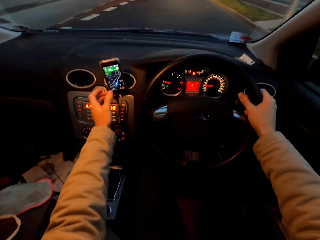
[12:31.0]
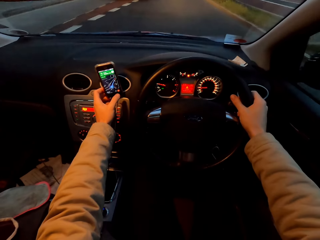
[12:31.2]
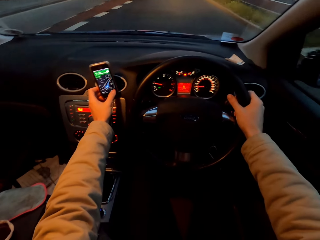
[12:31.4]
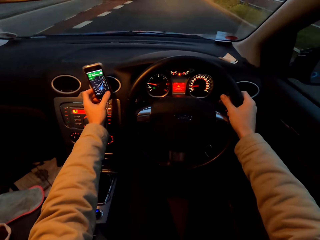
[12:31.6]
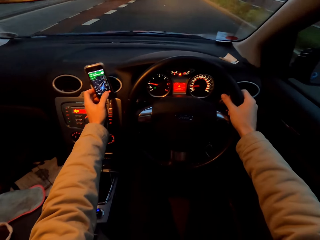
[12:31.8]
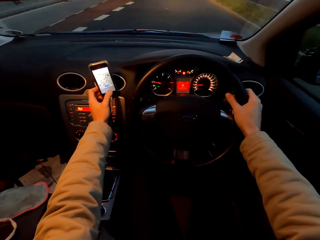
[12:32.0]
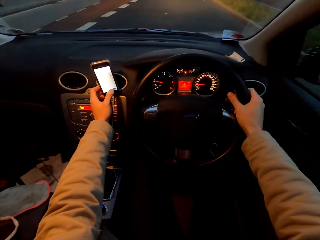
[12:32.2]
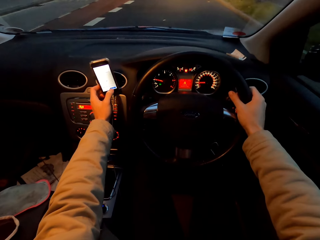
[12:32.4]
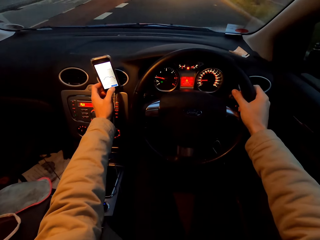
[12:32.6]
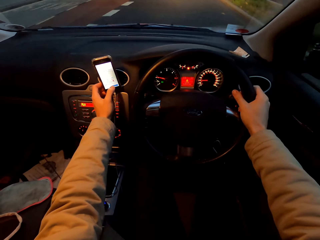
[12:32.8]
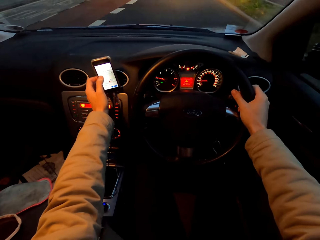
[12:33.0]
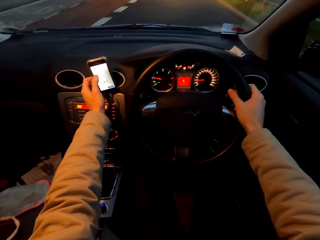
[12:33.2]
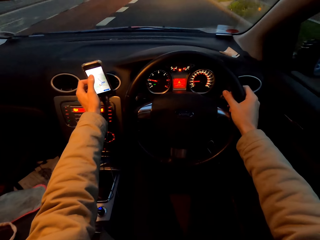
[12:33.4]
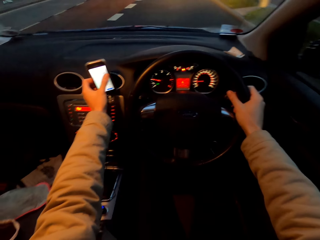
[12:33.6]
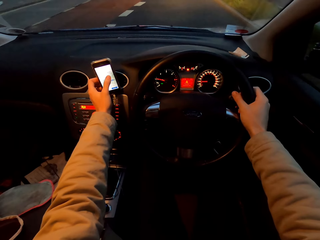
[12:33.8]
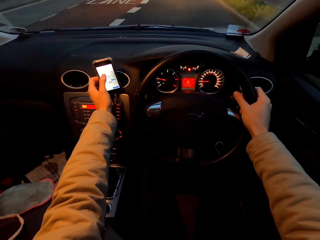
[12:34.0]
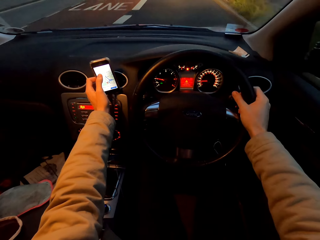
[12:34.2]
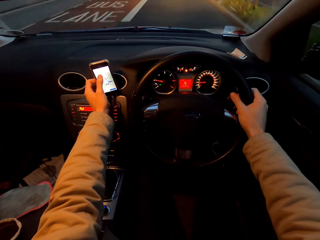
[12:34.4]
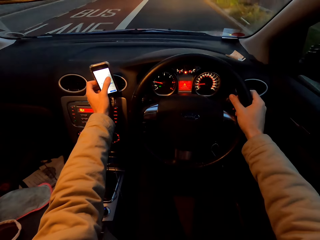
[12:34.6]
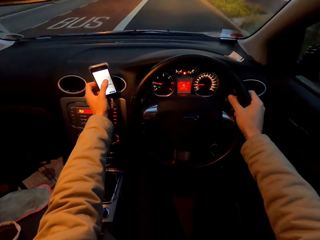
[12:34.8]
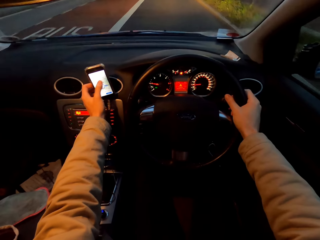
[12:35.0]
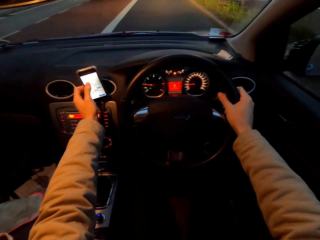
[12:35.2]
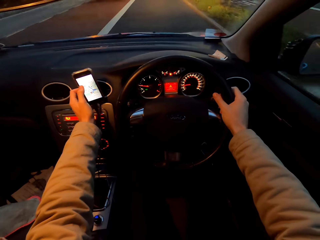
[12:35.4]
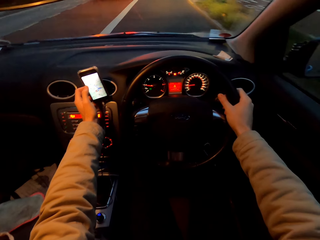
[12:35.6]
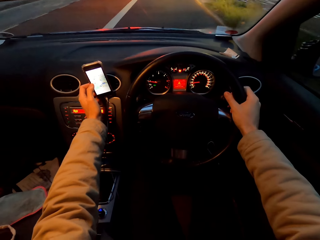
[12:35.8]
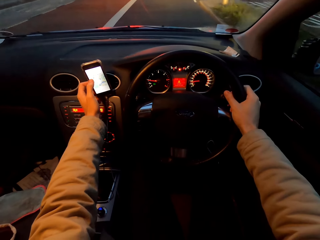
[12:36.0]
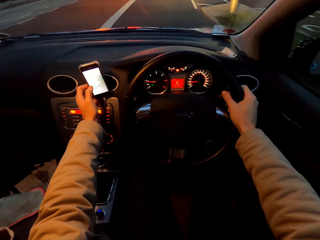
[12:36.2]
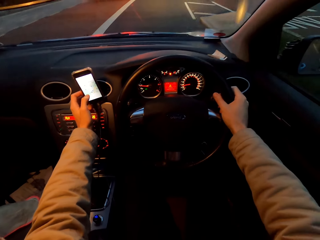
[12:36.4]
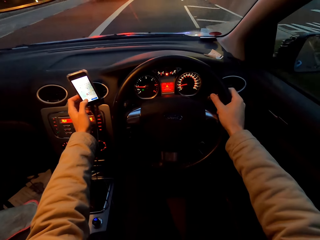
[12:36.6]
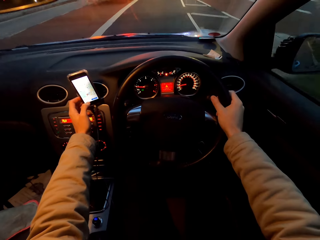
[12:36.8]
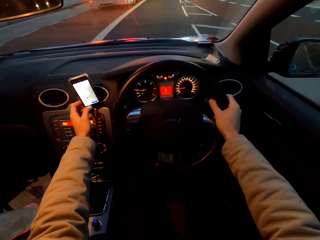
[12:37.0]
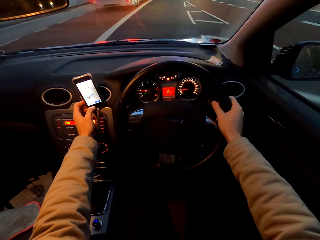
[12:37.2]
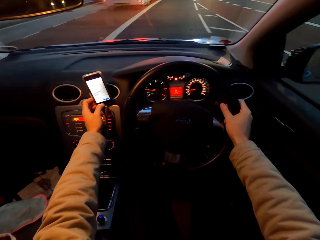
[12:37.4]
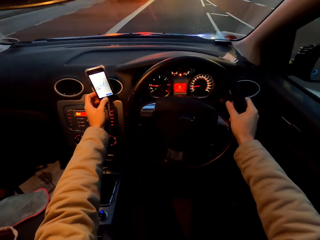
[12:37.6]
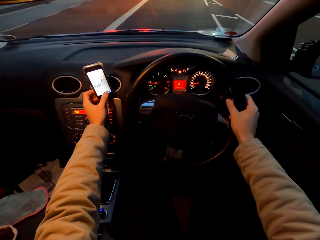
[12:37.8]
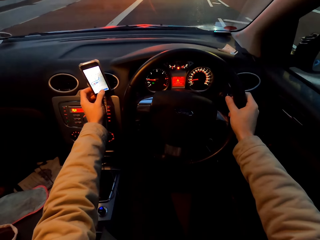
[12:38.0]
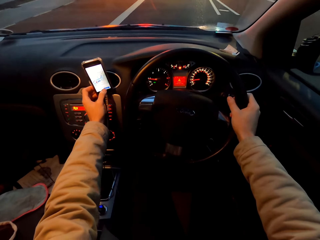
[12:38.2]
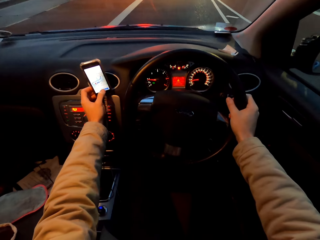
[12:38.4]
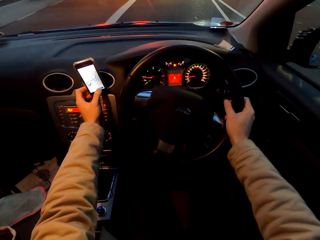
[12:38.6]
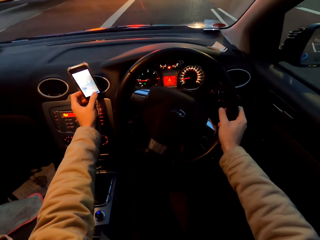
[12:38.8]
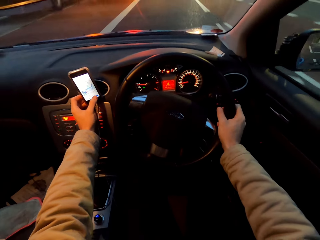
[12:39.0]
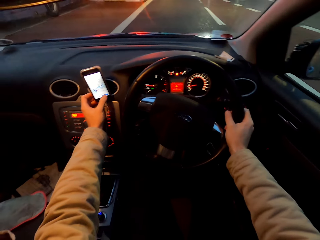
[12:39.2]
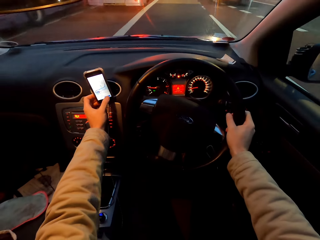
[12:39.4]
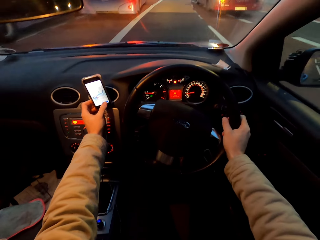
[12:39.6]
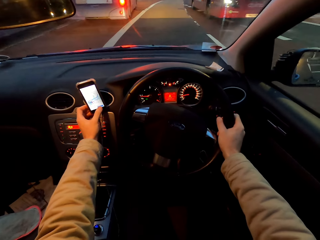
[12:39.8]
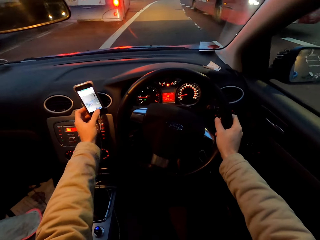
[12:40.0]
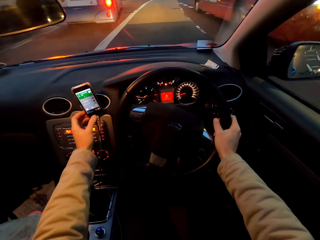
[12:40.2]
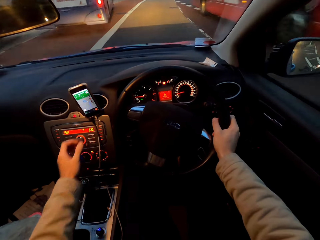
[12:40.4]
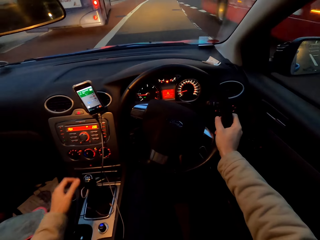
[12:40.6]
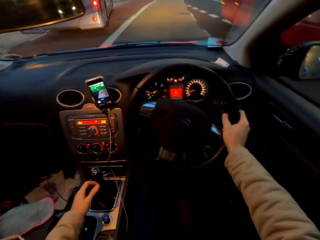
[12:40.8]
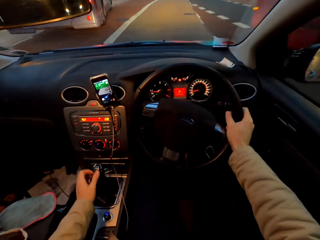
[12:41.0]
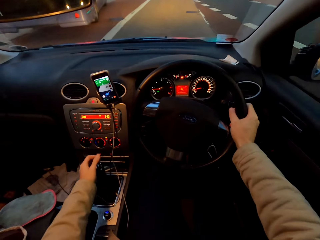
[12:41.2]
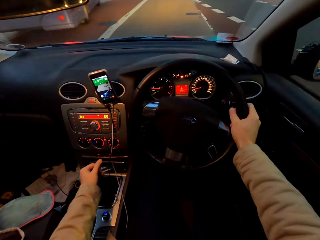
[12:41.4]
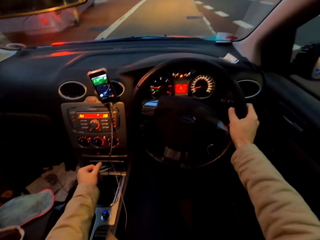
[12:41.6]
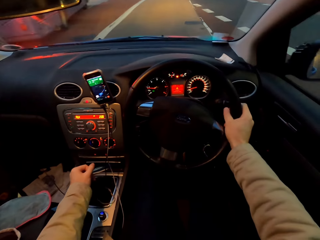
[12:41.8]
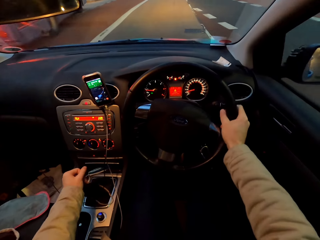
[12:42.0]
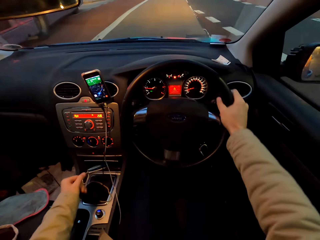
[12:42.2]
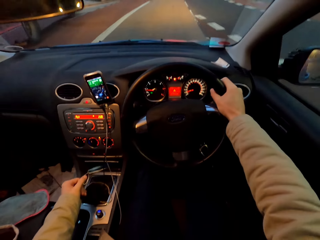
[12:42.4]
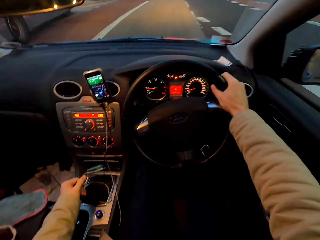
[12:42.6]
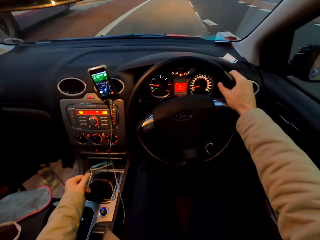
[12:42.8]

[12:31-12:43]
The camera wearer touches the screen of the phone. He operates the phone in the car with his left hand. He drives the car on the road with his right hand on the steering wheel. He scrolls the phone with the hand. He adjusts the gear in the car with his left hand. He drives the car with one hand on the gear.

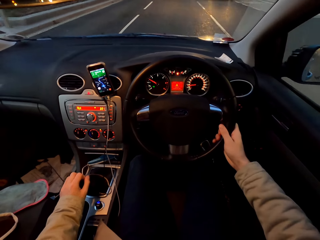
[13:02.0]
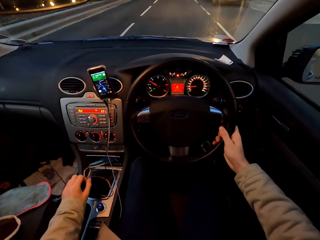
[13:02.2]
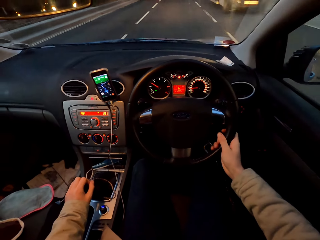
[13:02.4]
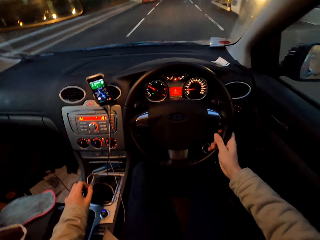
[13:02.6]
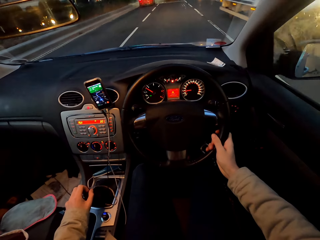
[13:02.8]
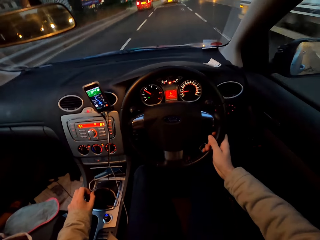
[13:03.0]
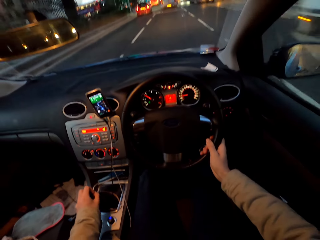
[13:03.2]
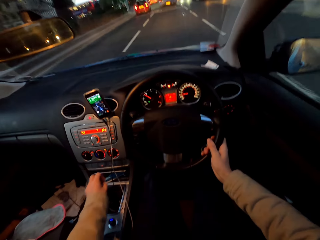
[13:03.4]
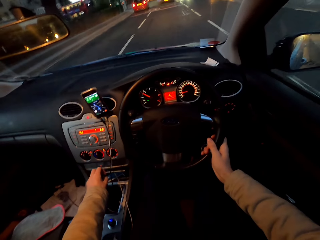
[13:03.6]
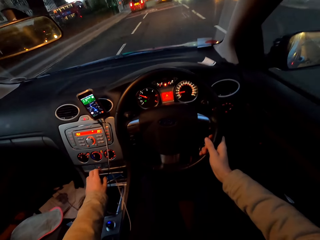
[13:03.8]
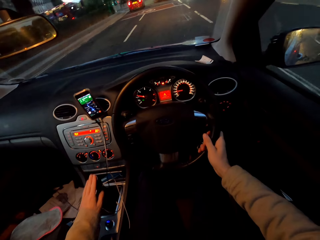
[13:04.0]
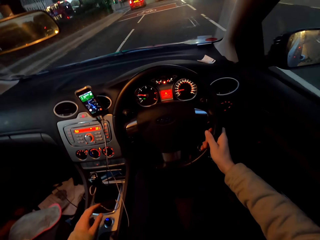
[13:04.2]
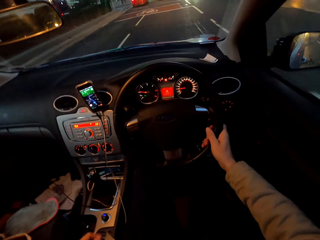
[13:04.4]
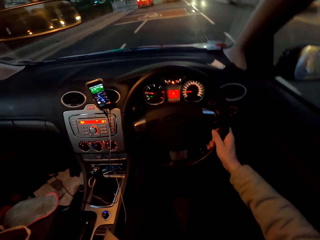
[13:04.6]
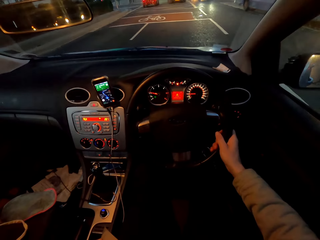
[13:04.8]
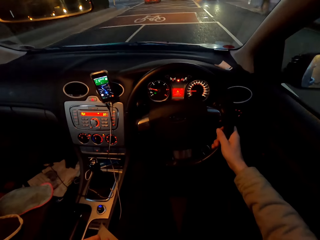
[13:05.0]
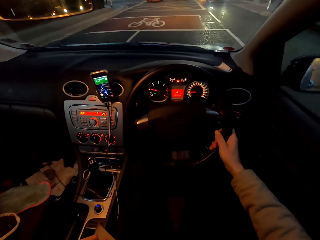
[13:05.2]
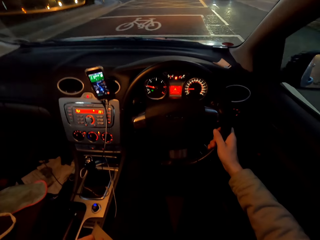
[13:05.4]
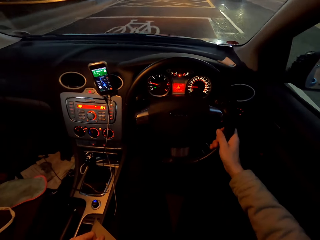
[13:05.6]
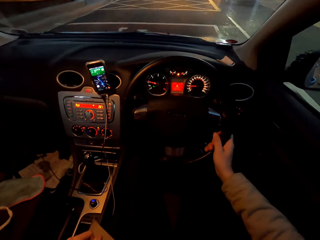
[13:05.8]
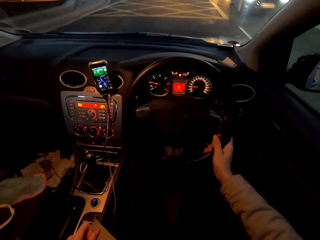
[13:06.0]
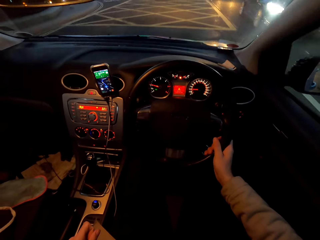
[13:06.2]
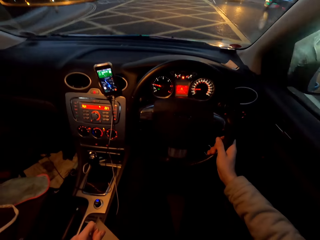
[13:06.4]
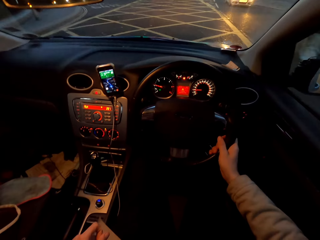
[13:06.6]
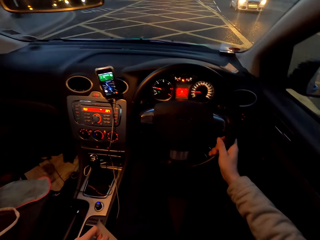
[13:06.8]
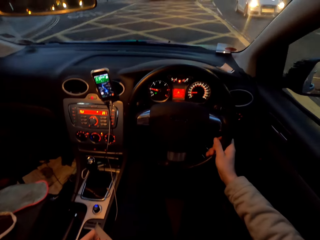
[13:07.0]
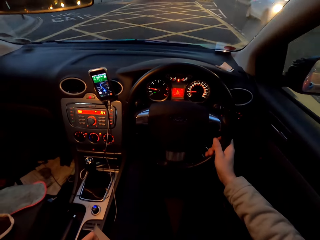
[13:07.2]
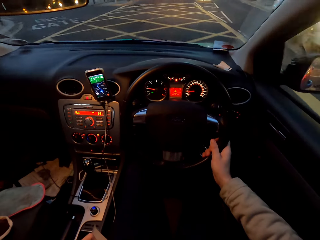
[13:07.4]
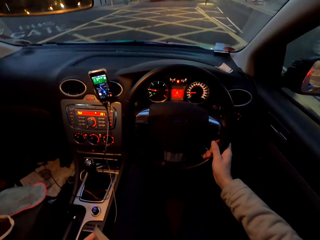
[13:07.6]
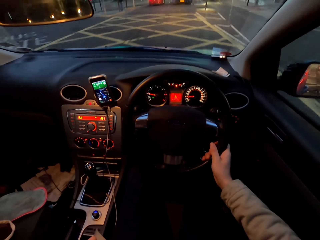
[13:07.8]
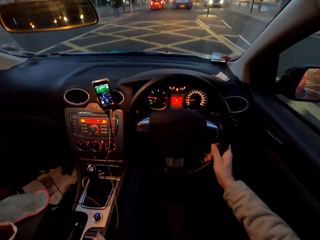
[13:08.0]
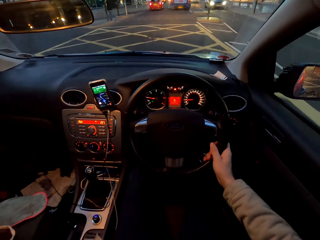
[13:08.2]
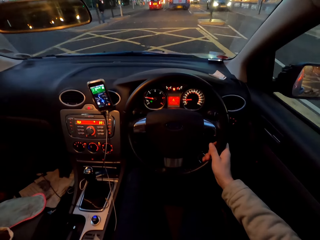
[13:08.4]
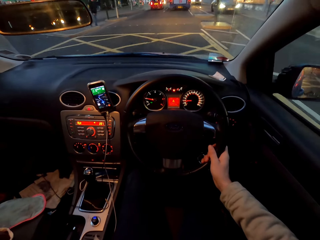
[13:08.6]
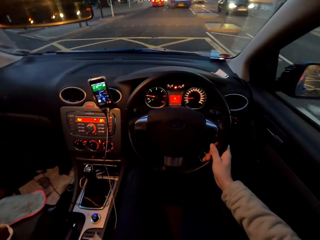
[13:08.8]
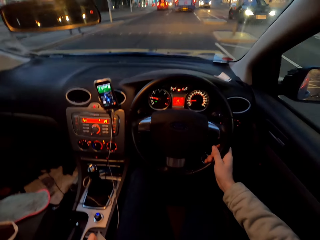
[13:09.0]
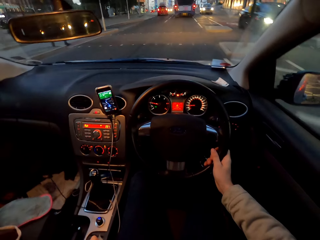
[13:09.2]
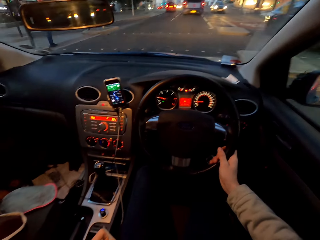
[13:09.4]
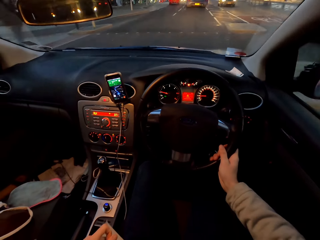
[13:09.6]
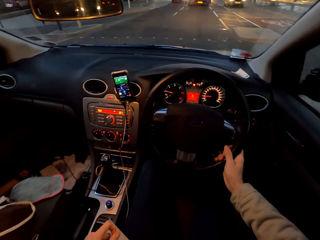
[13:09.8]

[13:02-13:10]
The camera wearer adjusts the gear in the car with his left hand. He removes the hand from the gear. He drives the car on the road.
